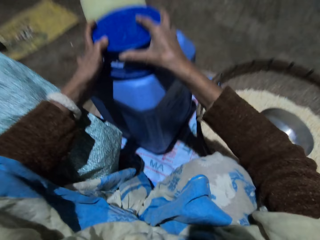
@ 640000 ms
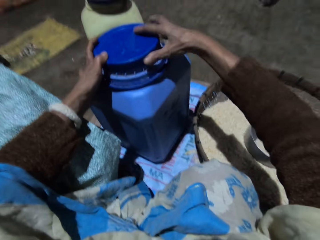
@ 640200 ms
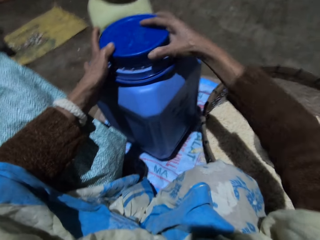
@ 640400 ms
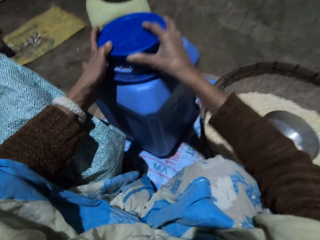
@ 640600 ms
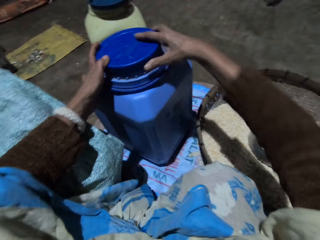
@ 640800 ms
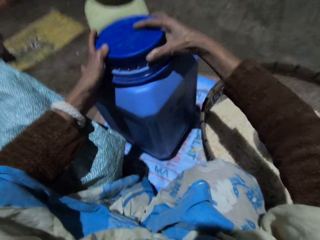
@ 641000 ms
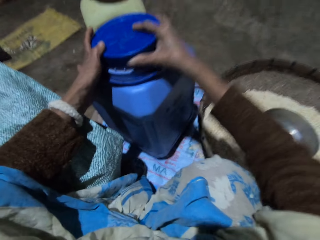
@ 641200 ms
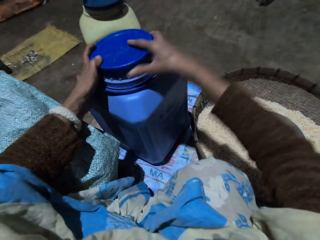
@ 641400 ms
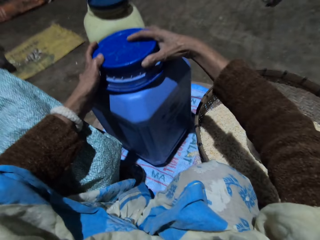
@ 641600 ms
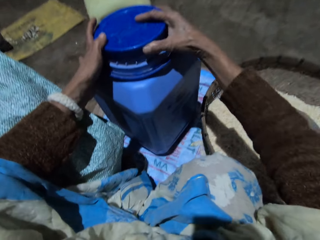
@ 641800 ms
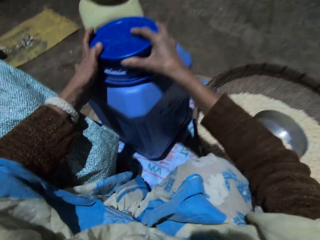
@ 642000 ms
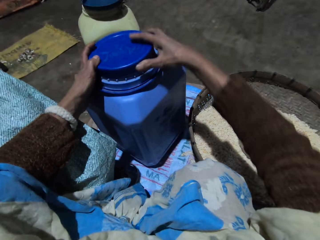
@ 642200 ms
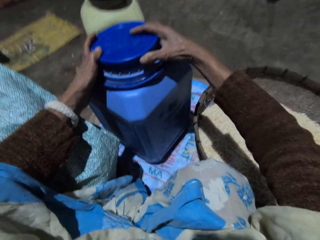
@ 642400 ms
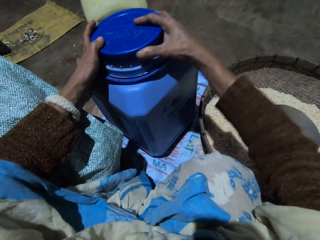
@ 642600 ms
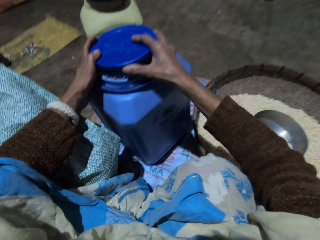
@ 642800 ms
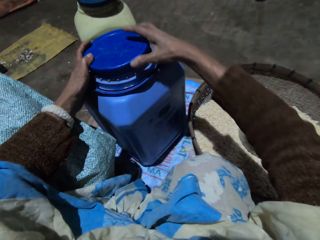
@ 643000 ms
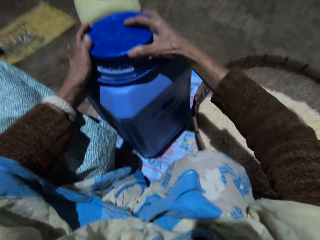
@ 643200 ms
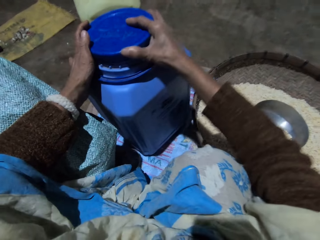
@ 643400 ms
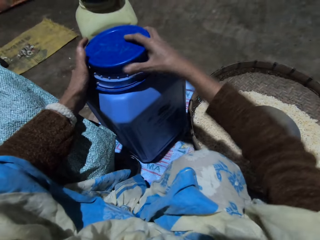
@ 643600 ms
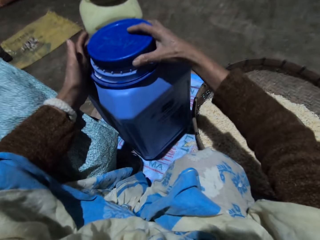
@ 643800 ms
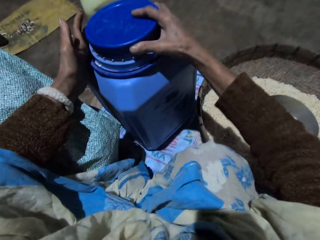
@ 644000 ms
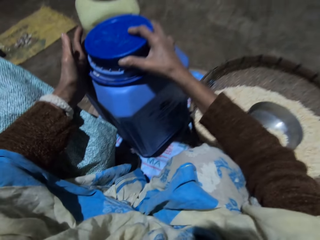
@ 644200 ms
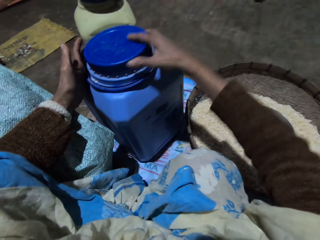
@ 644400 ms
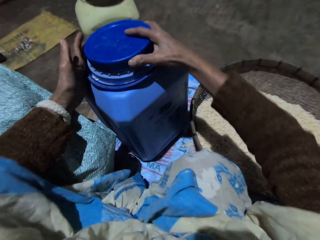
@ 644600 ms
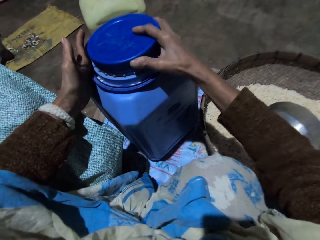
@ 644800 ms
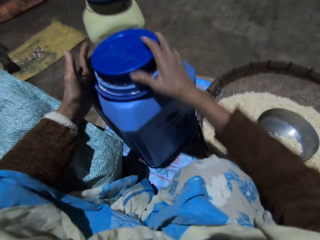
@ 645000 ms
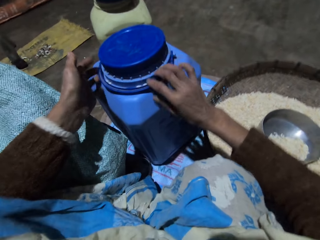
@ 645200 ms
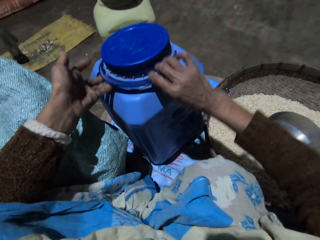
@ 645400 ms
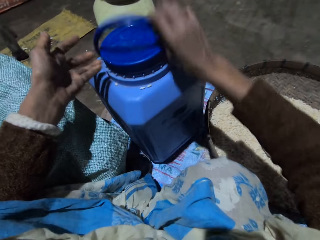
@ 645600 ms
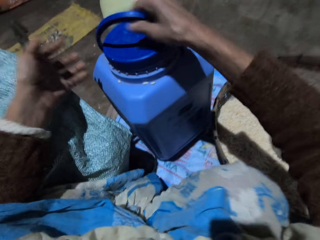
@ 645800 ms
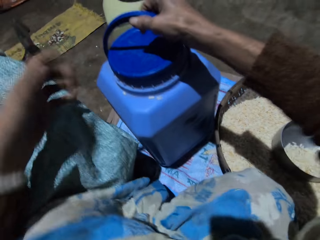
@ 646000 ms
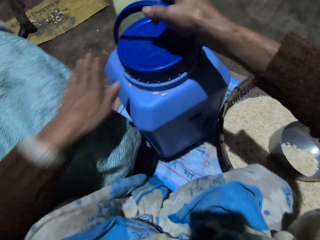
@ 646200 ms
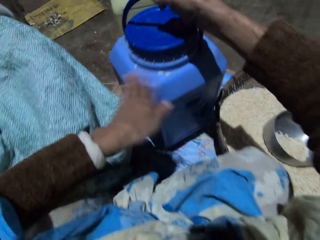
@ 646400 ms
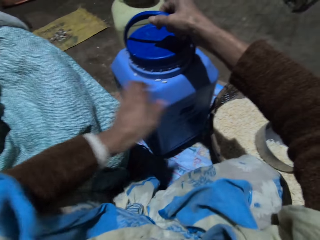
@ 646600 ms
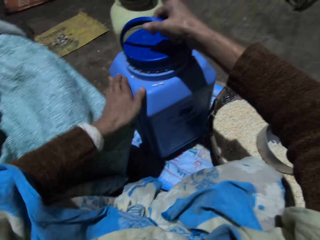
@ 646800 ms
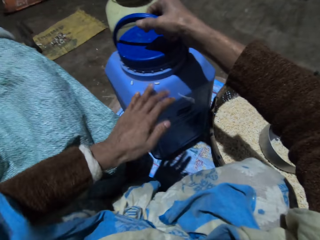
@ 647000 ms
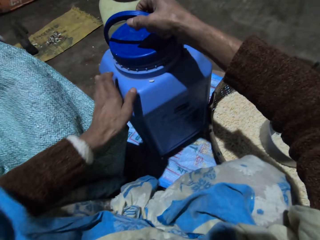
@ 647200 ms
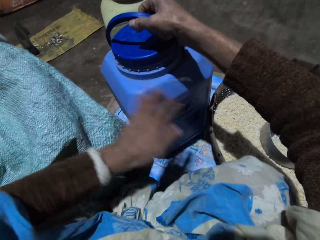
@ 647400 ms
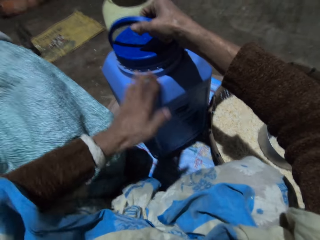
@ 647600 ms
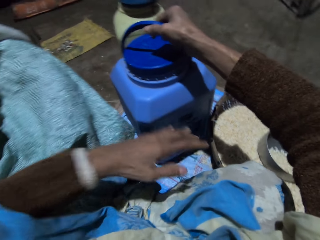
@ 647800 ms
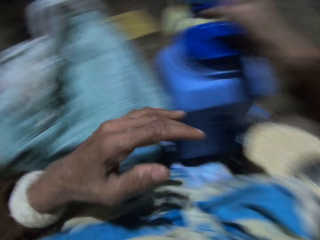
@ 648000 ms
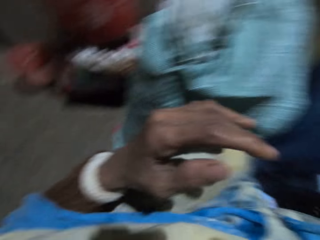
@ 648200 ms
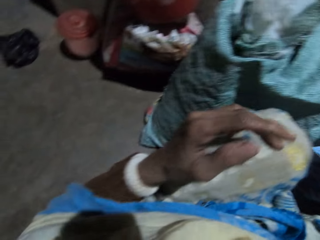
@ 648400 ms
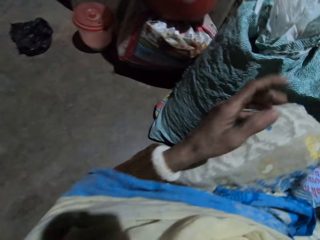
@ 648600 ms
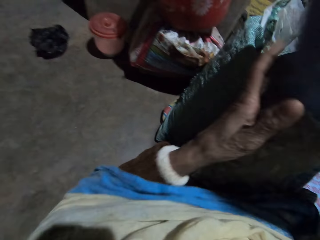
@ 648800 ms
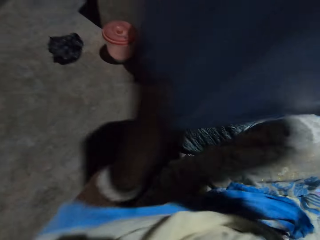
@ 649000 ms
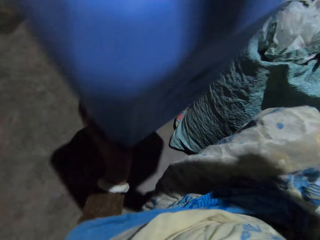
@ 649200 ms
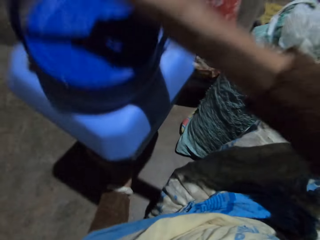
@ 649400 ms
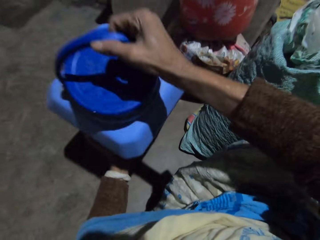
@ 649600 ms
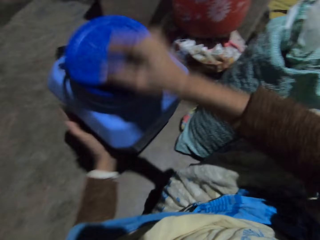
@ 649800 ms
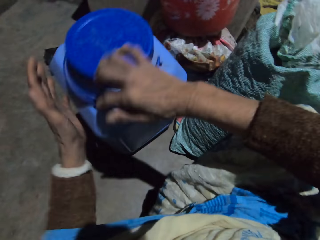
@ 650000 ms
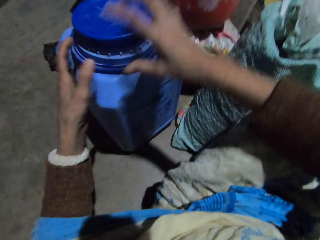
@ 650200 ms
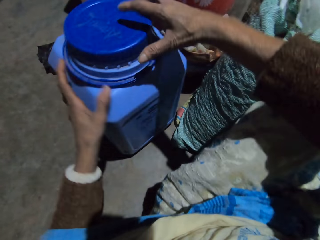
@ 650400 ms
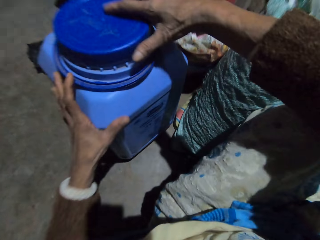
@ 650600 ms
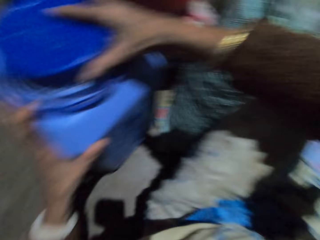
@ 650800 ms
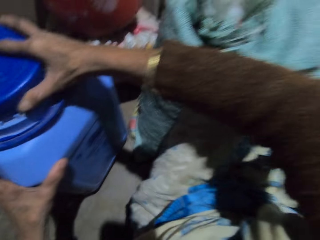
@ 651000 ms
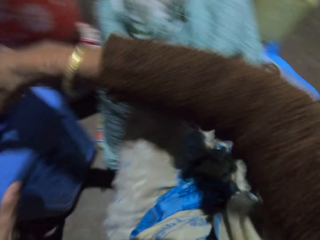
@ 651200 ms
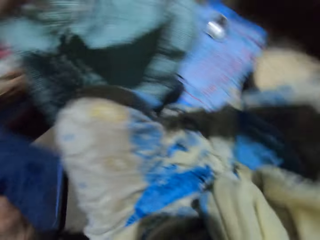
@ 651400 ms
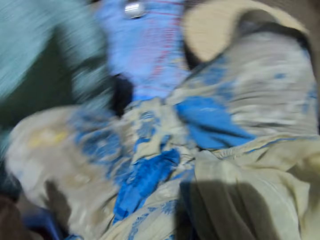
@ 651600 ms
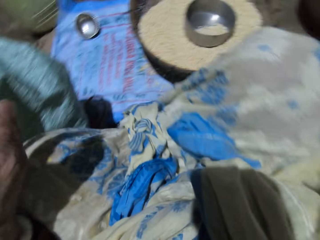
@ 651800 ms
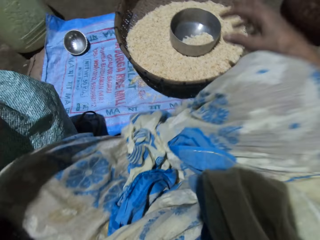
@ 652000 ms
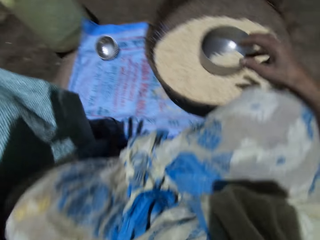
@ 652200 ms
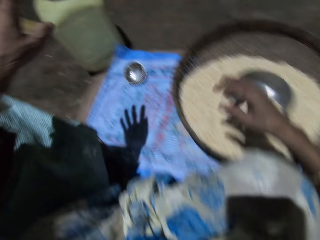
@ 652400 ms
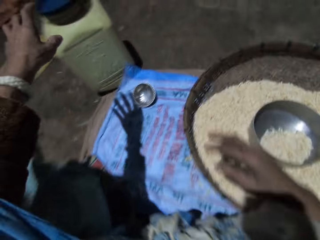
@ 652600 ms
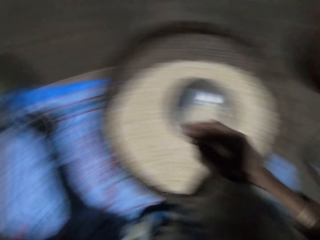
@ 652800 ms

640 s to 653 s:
The camera wearer holds the vessel handle with her right hand. She carries the plastic container of grains with her right hand. She brushes off grains on the vessel with her left hand. She picks up the vessel with grains. She drops the plastic container of grains in her right hand on the floor.

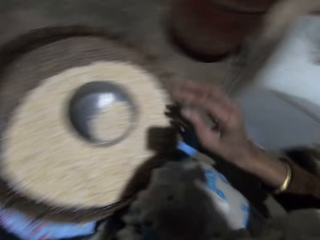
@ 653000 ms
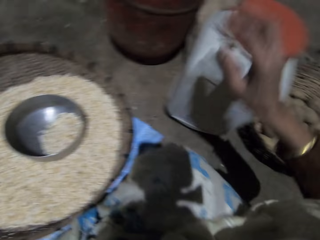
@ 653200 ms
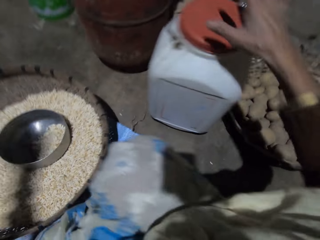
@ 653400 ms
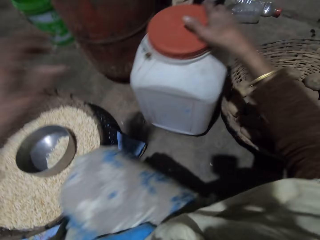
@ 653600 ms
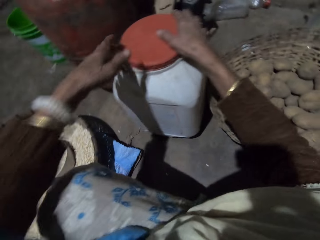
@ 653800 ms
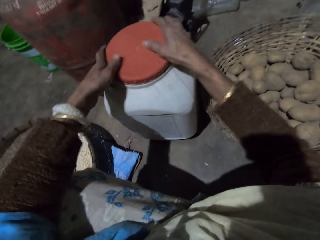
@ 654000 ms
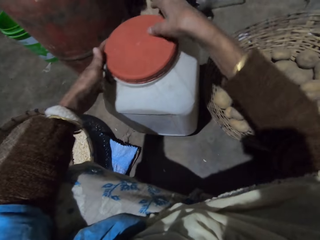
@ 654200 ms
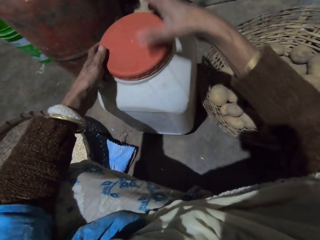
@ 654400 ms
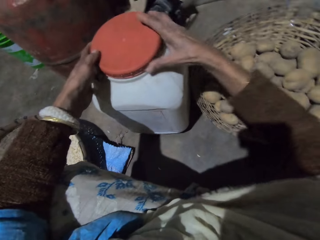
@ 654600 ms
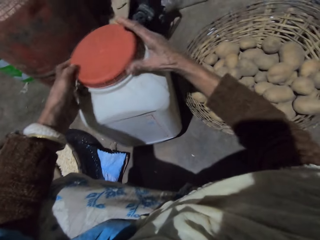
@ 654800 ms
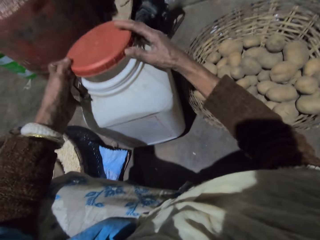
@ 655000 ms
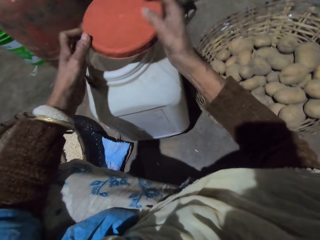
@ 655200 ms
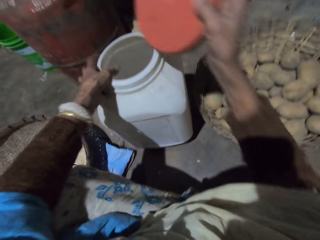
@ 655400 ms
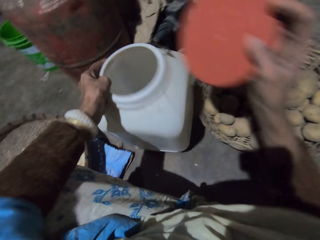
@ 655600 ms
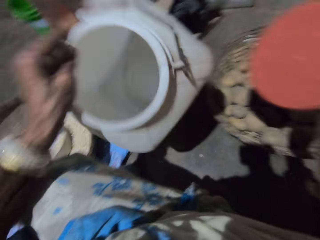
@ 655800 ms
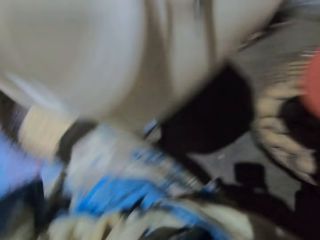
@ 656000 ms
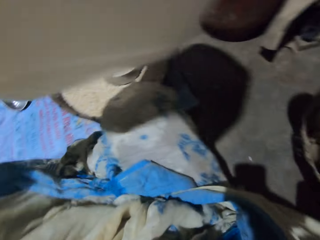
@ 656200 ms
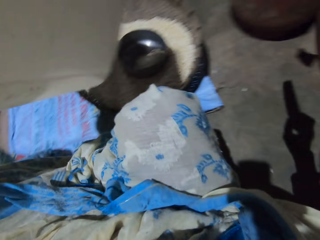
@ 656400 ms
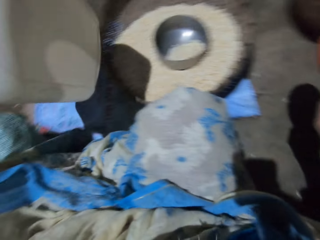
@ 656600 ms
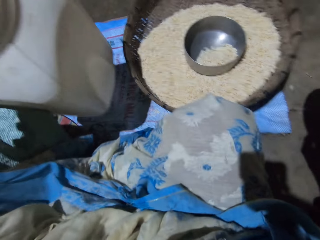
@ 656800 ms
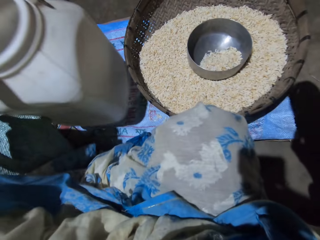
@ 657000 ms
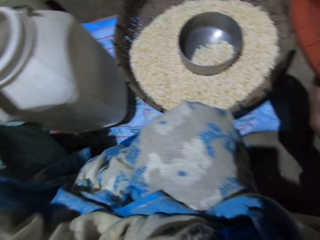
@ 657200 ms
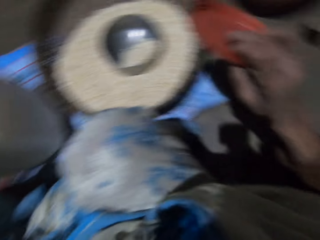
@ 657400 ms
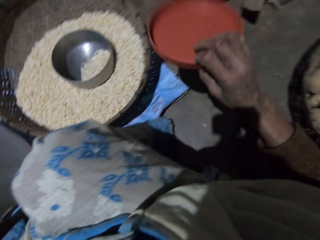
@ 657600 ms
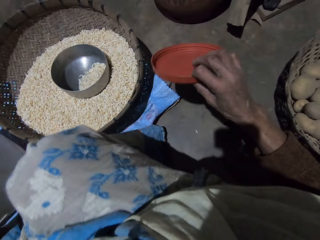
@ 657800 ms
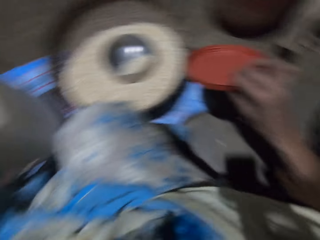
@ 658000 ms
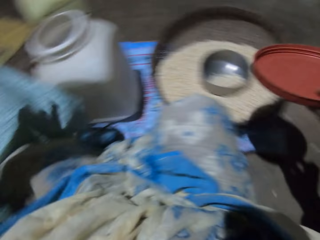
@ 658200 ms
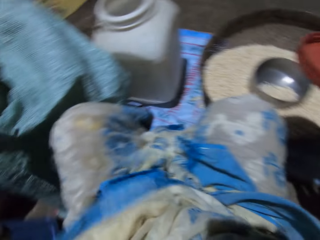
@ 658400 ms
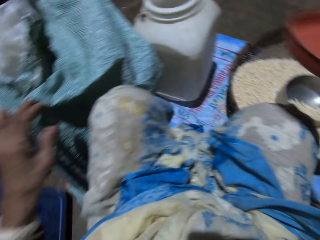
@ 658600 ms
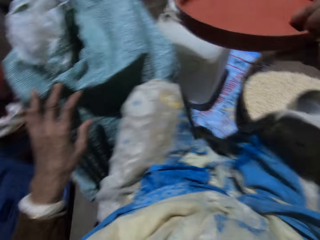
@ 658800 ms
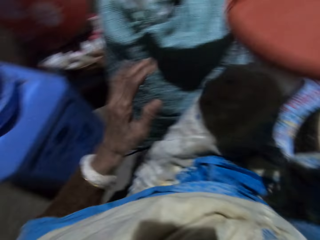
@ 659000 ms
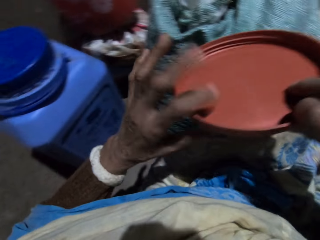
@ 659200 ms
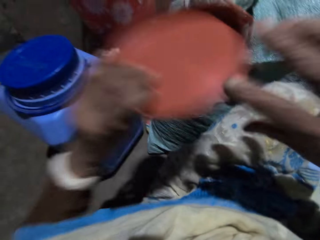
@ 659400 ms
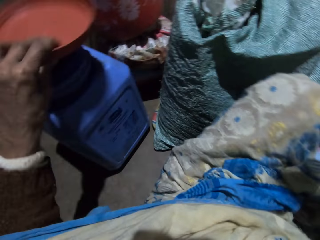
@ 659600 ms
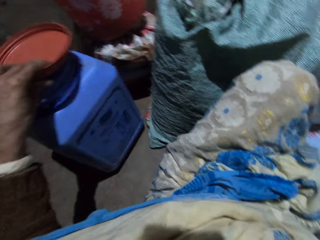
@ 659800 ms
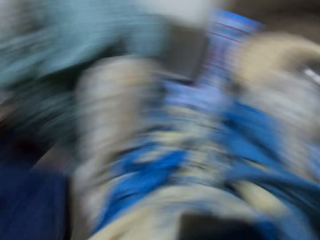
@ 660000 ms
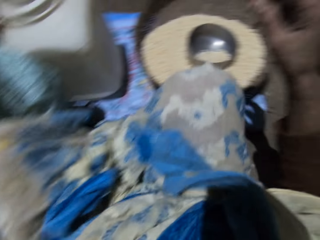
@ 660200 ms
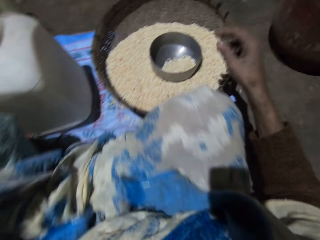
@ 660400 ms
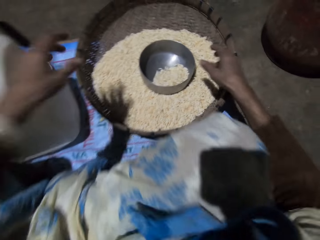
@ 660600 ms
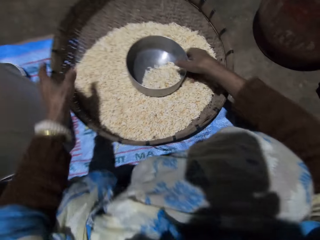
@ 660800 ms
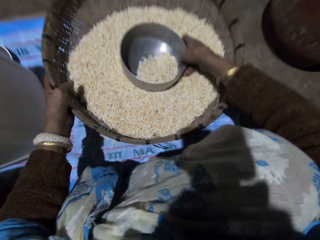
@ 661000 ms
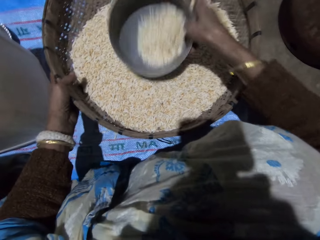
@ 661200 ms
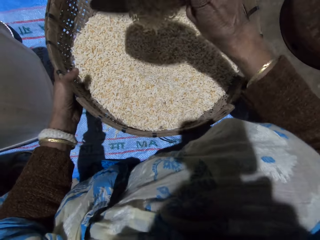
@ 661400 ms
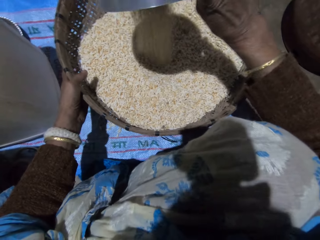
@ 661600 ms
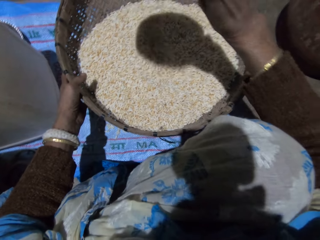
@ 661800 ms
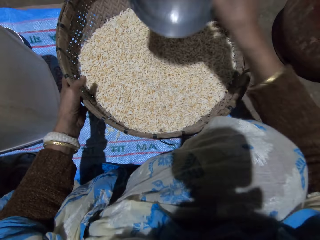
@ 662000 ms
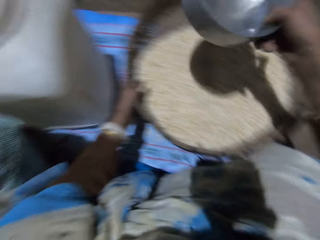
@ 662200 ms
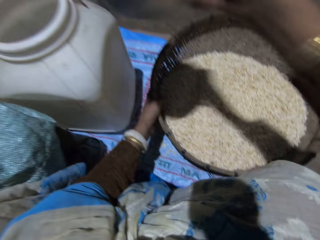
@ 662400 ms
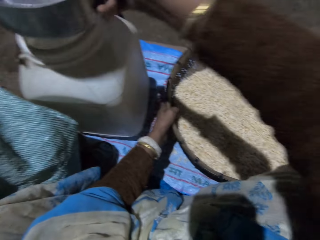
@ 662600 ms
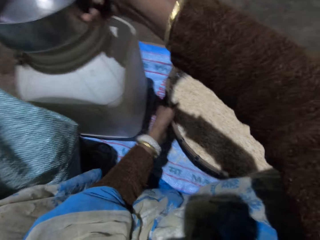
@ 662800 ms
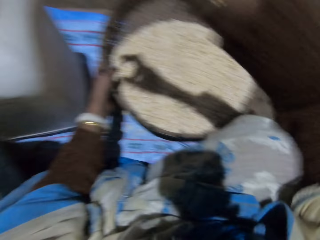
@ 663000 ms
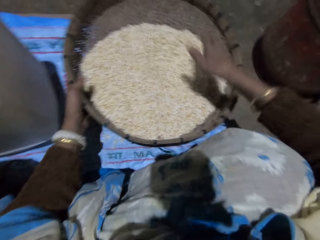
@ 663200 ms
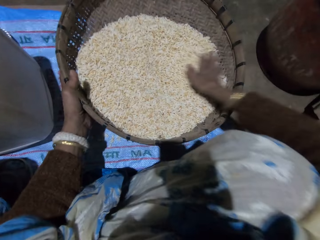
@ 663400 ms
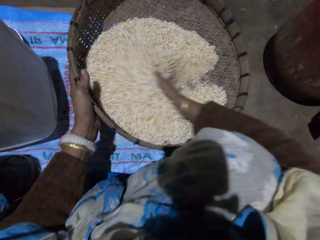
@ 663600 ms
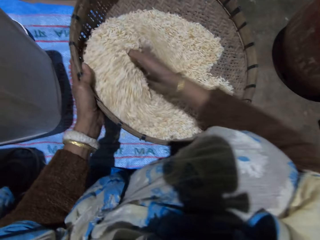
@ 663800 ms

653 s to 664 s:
The camera wearer opens a plastic container or vessel with both hands. She picks up the empty vessel. She moves the plastic container with her left hand. She puts down the empty vessel. She holds the vessel lid with her left hand. She moves the cover in her right hand to her left hand. She drops the cover in her left hand on the plastic container. She picks up the metal pot or stainless bowl. She holds the basket with her left hand. She pours the grains in the stainless bowl into the basket of grains with her right hand. She drops the stainless bowl in her right hand on the plastic container. She sorts the grains with her right hand.
